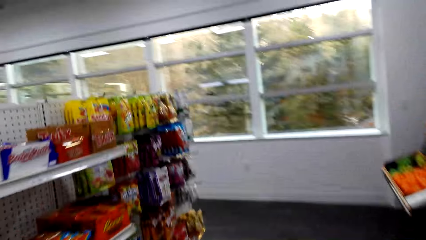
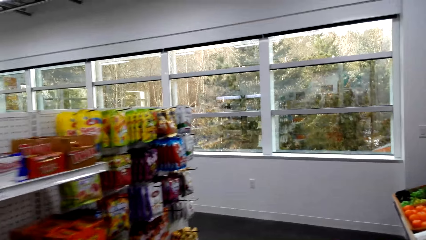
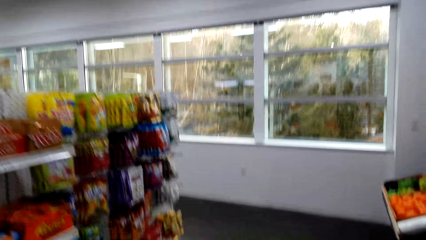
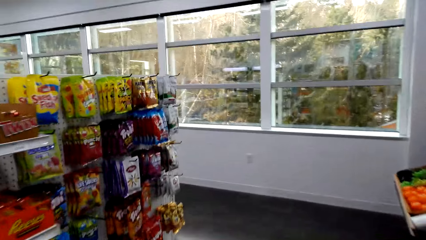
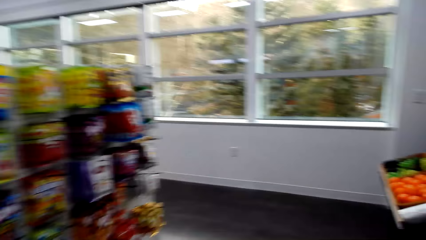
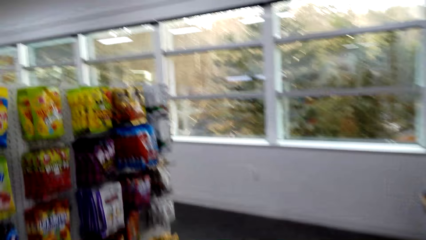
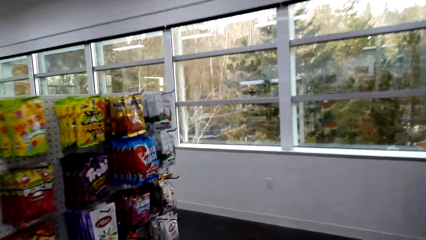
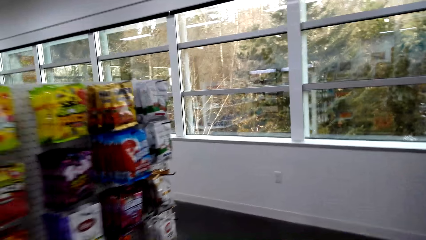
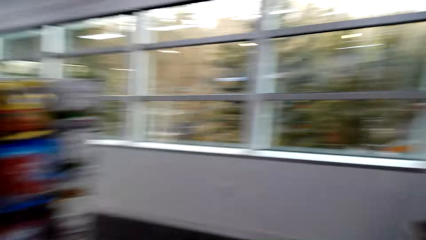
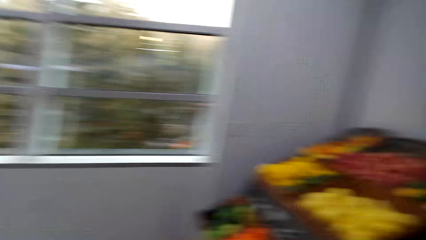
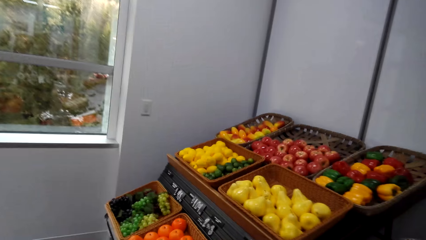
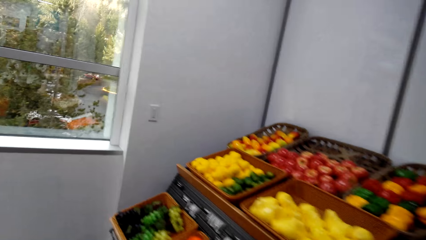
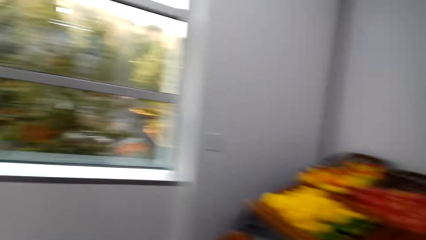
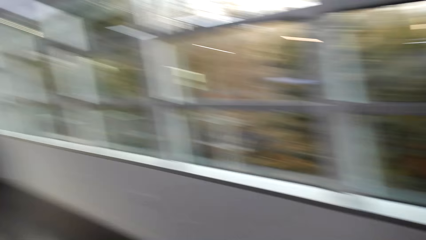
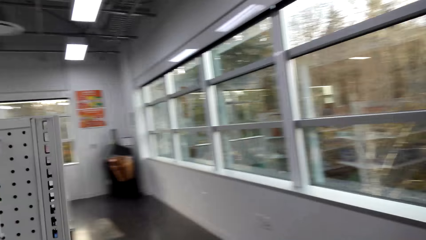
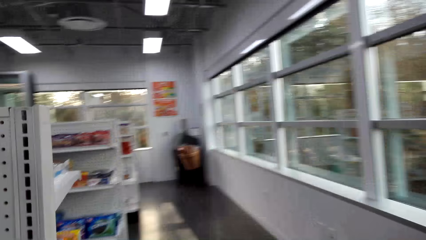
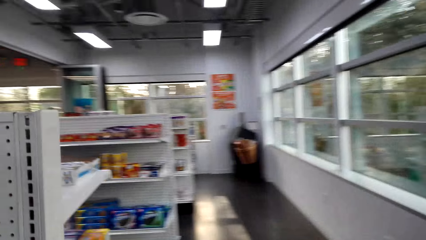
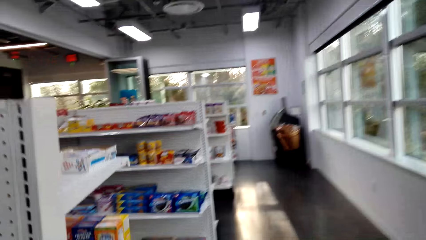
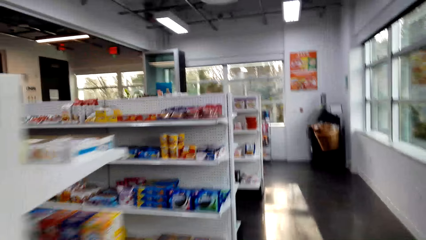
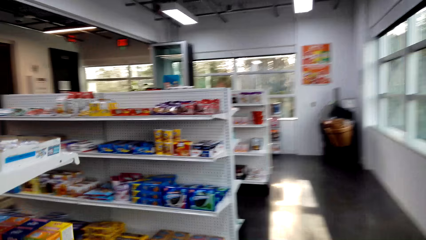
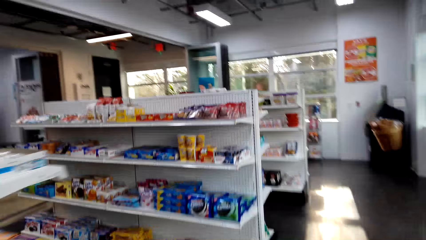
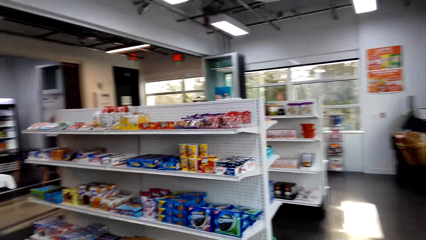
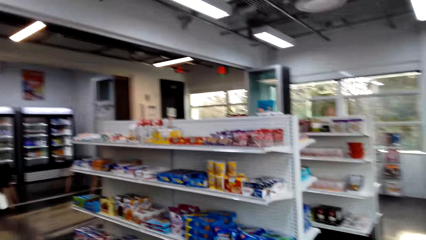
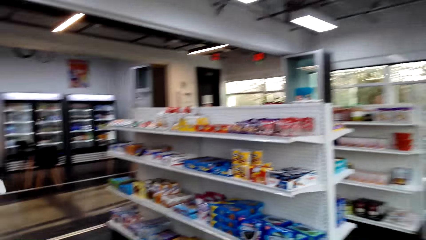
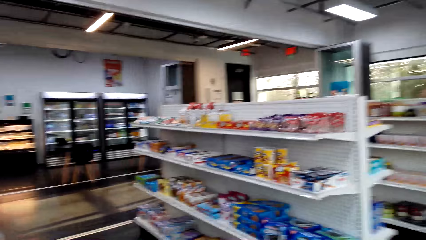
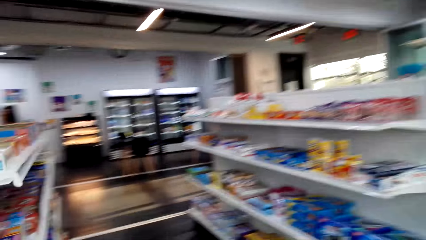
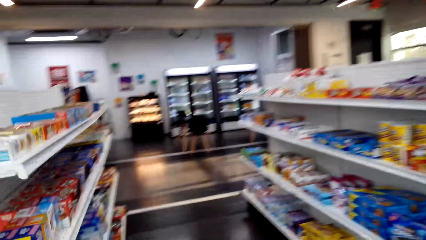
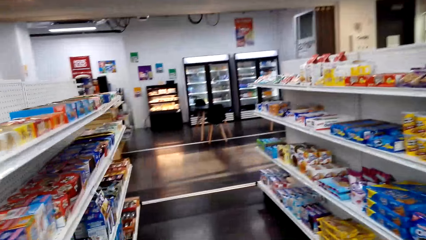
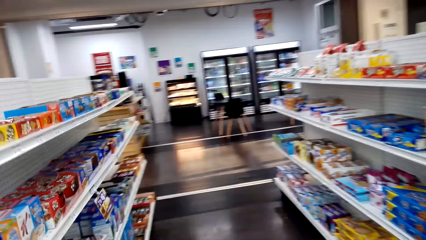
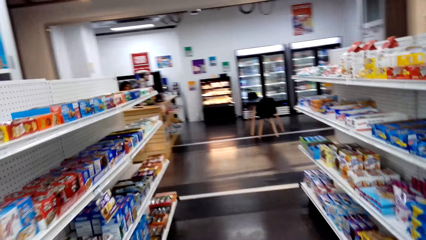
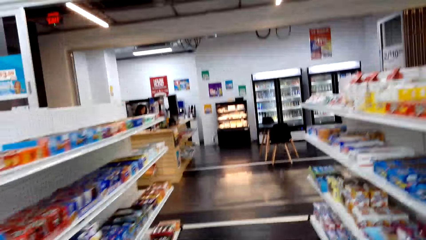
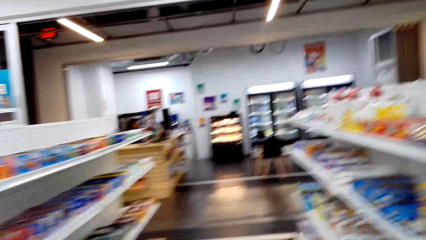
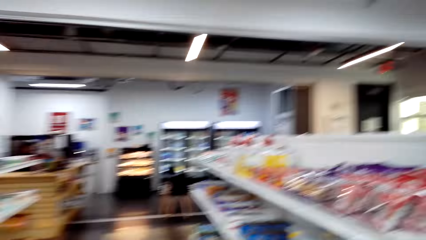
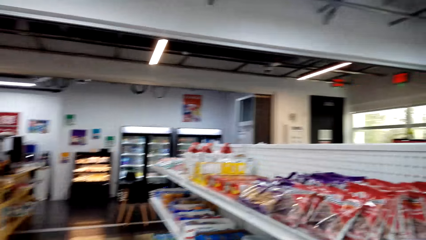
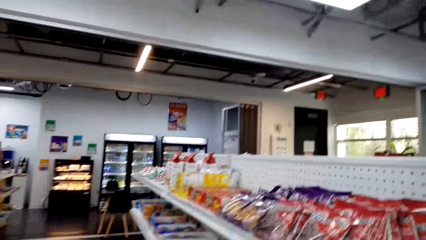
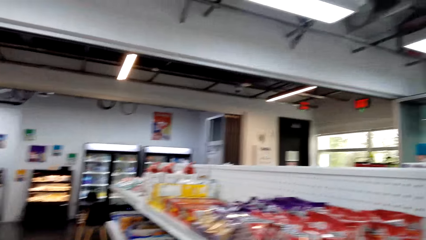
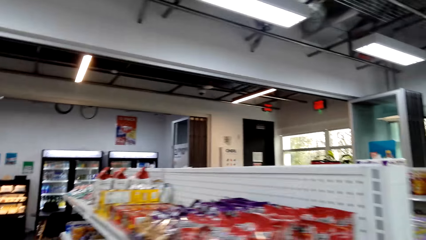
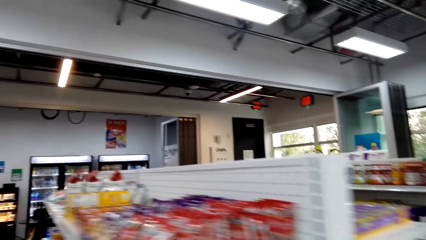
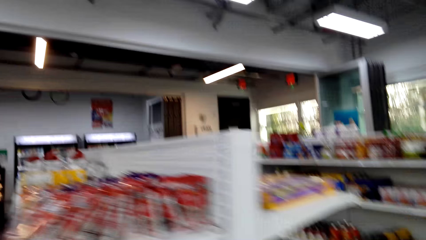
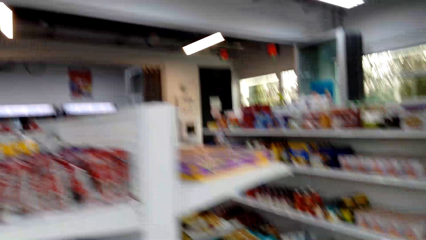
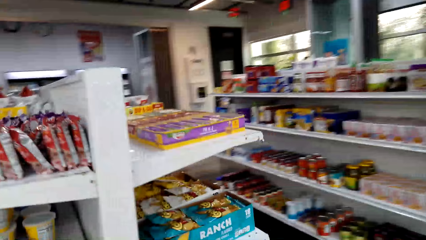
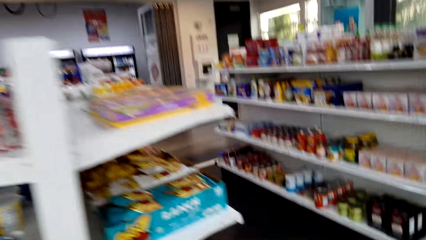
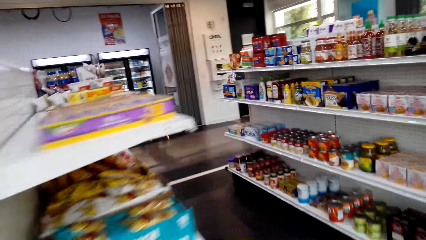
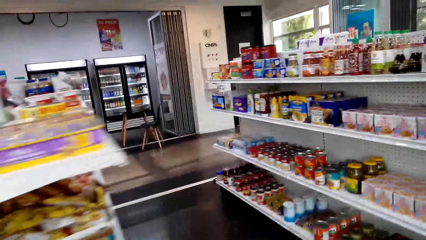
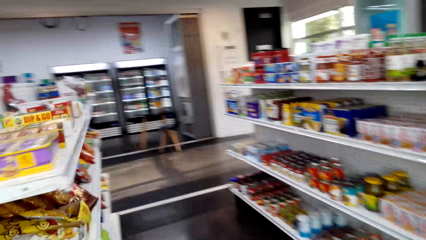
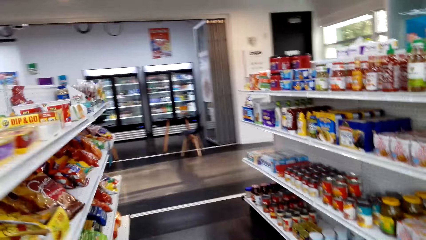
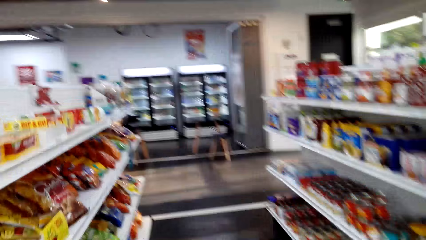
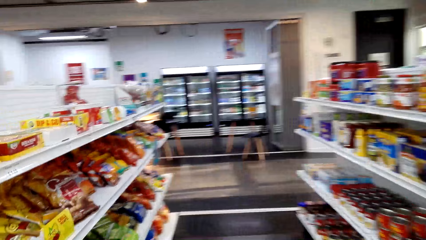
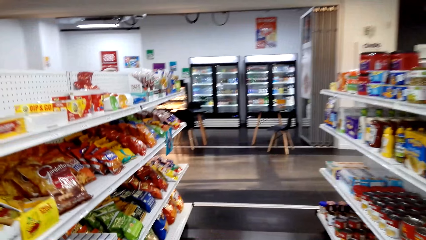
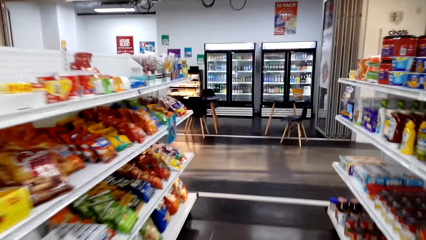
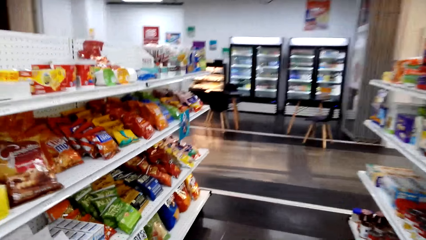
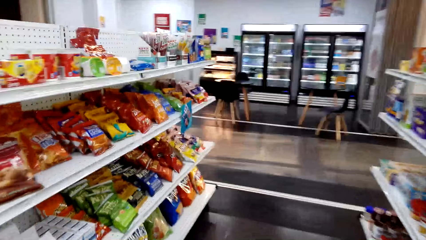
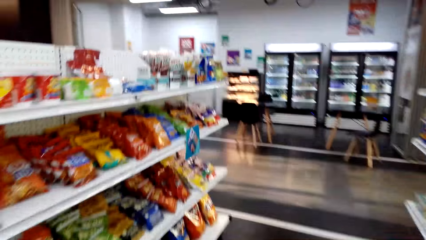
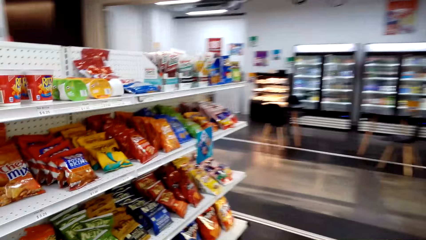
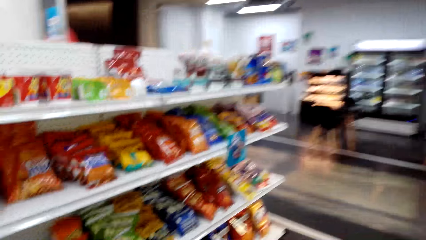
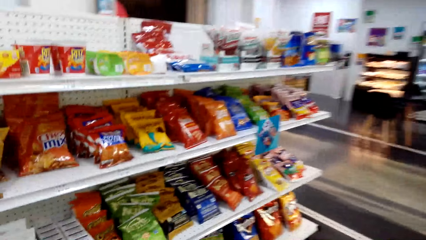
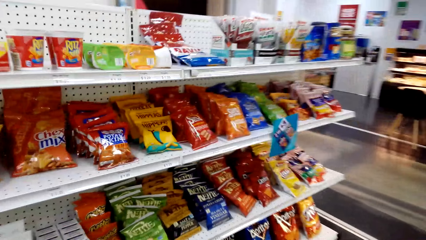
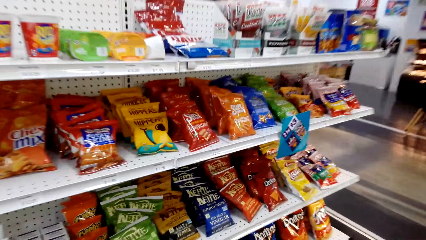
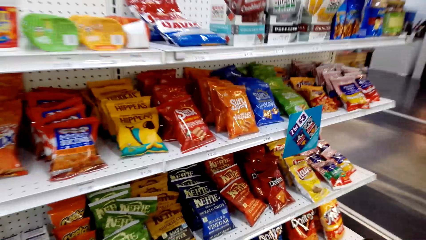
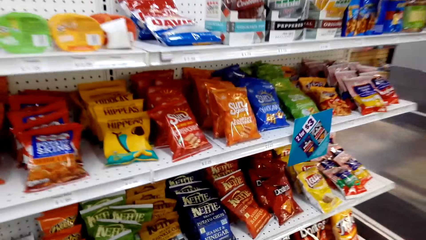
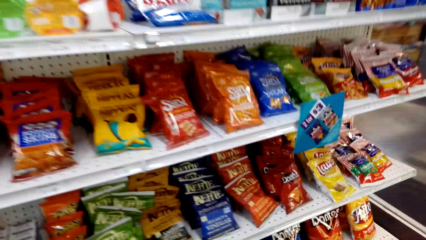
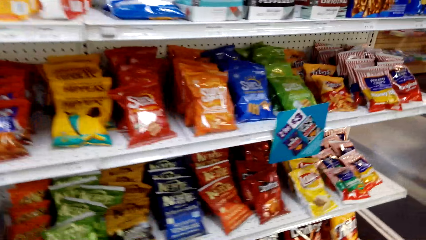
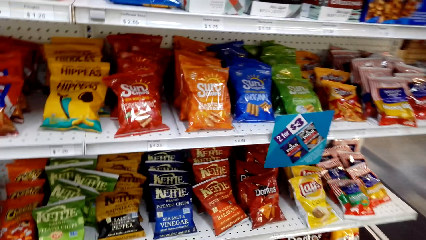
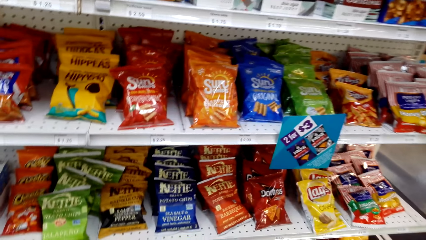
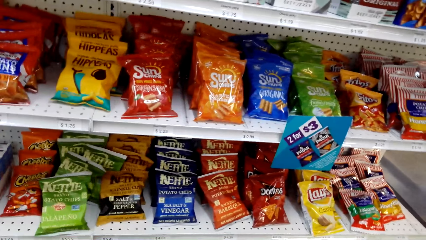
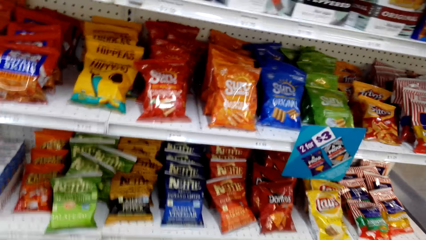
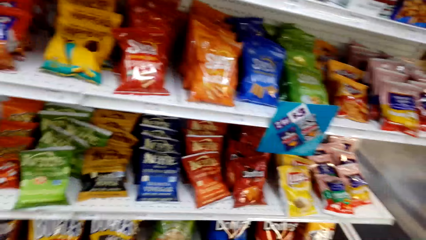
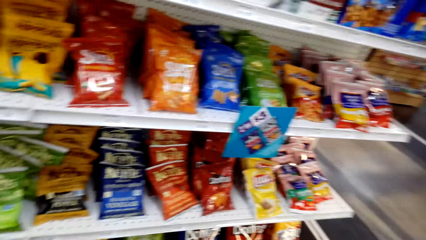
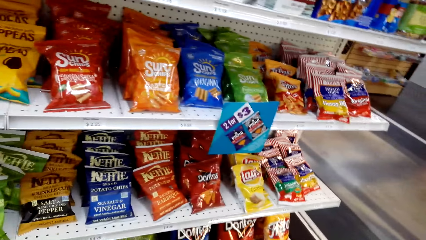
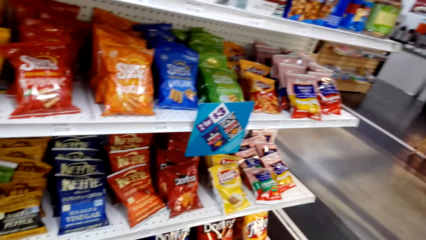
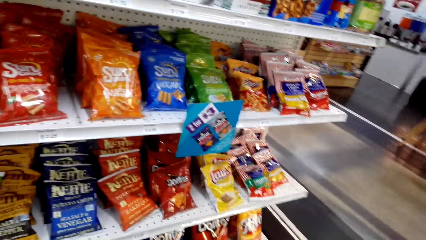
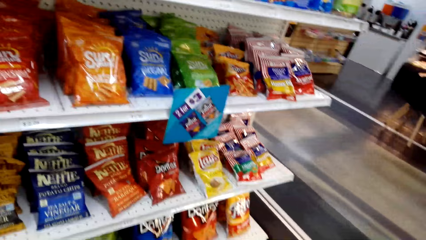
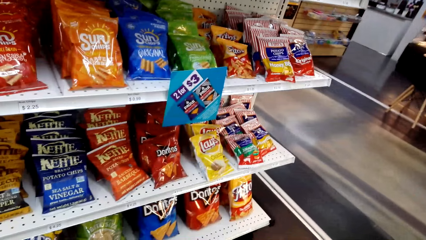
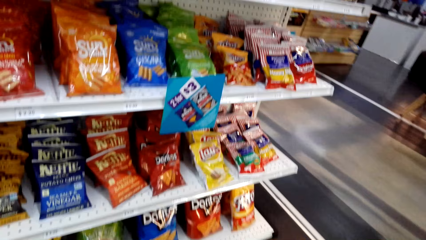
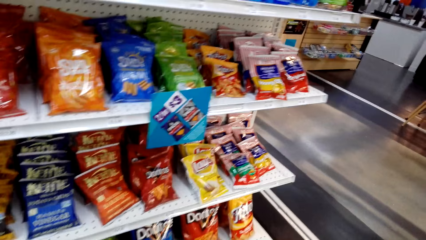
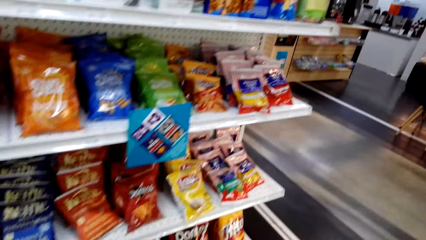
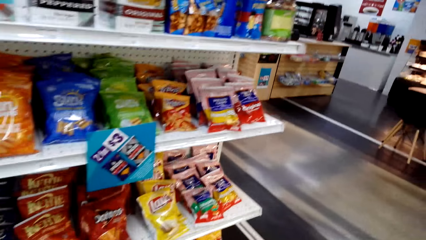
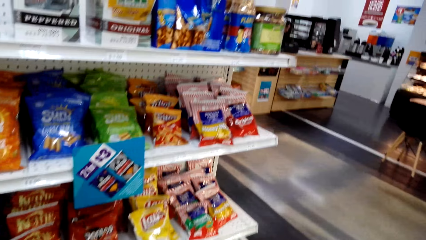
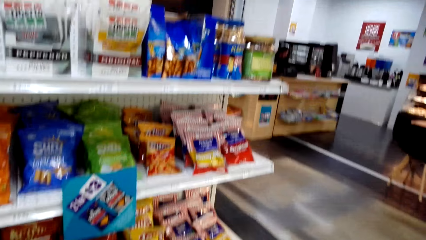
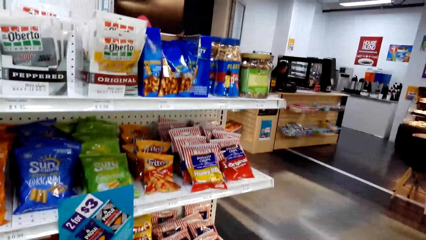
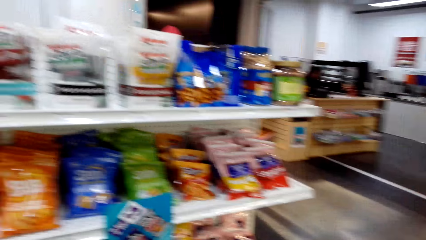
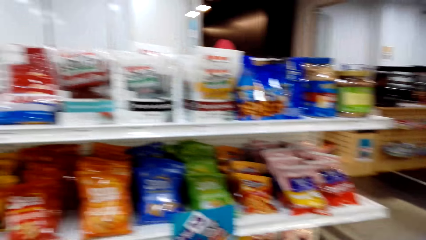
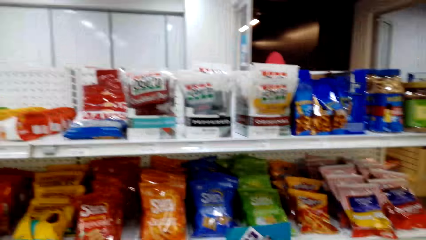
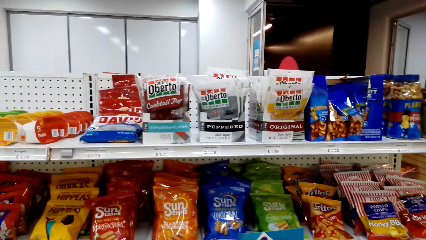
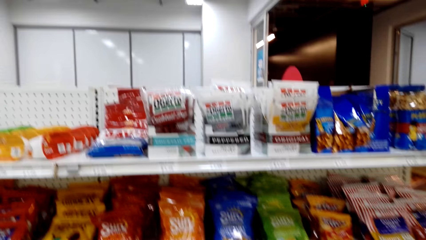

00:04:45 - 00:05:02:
The camera wearer walks in a supermarket. They turn around. They walk in the supermarket. They look around.
